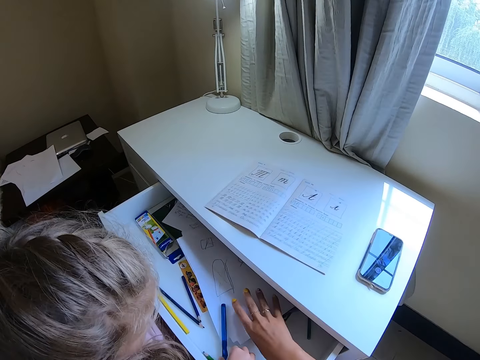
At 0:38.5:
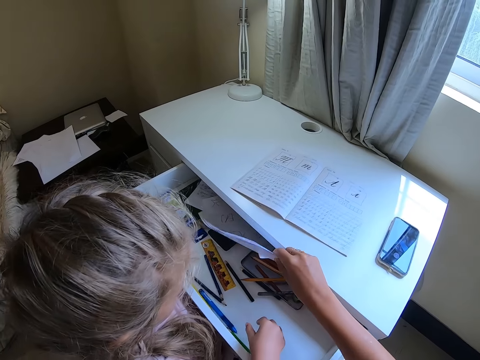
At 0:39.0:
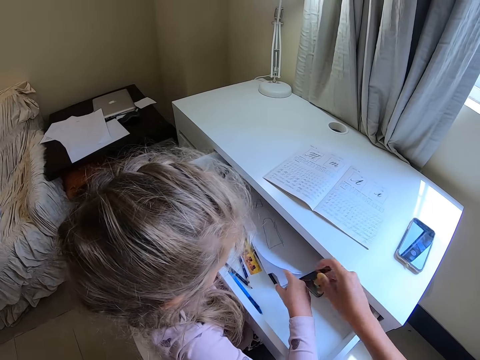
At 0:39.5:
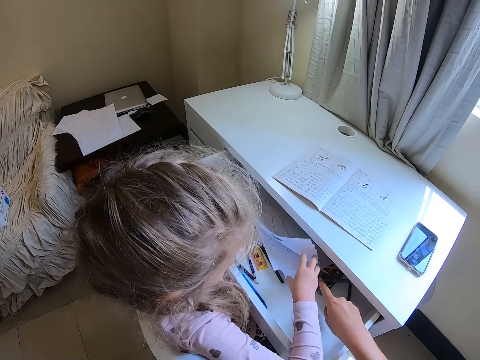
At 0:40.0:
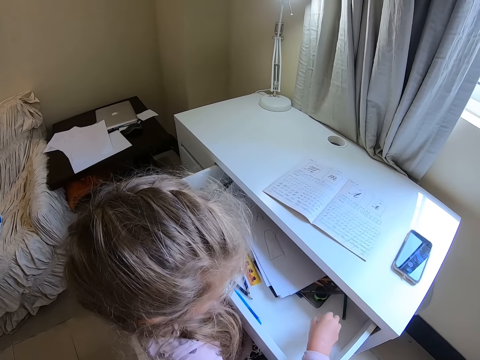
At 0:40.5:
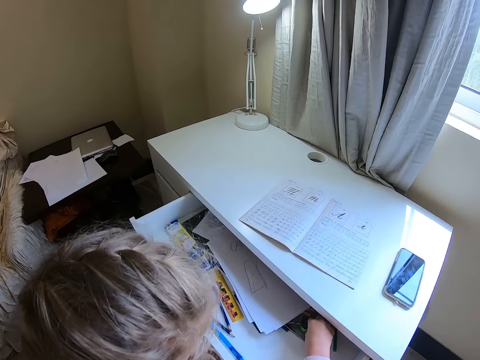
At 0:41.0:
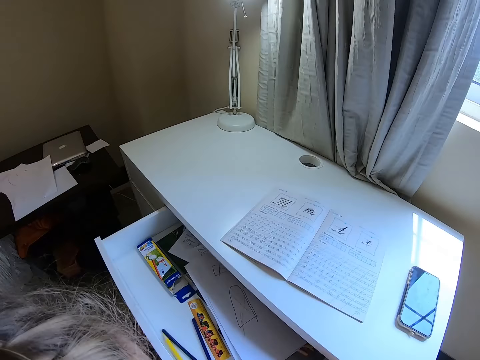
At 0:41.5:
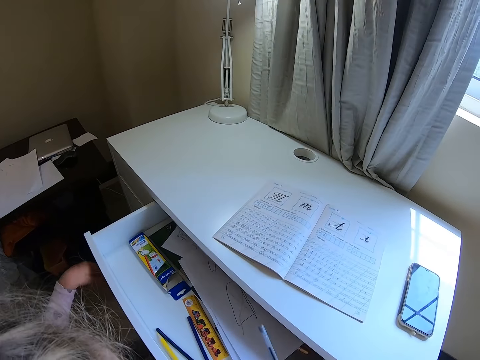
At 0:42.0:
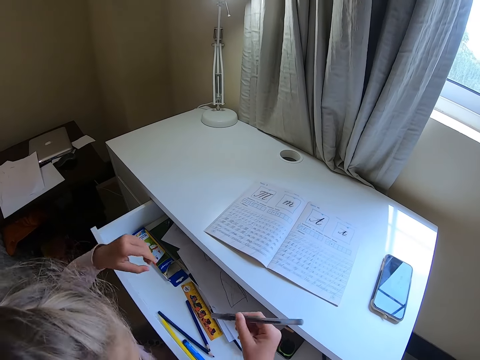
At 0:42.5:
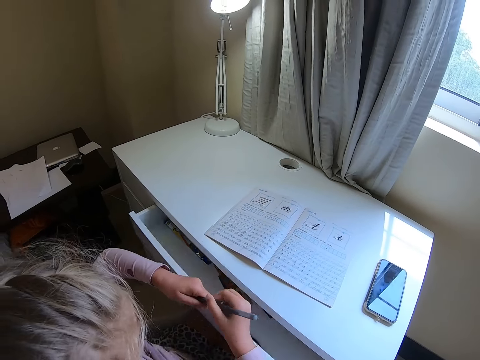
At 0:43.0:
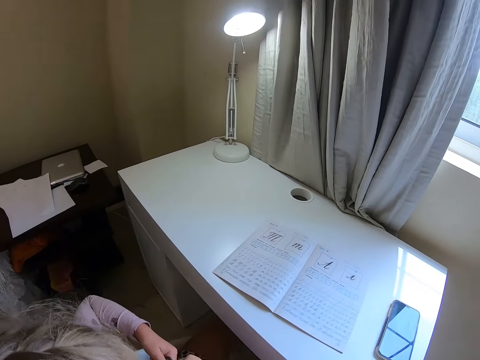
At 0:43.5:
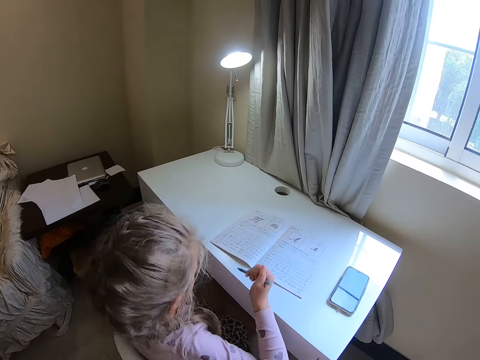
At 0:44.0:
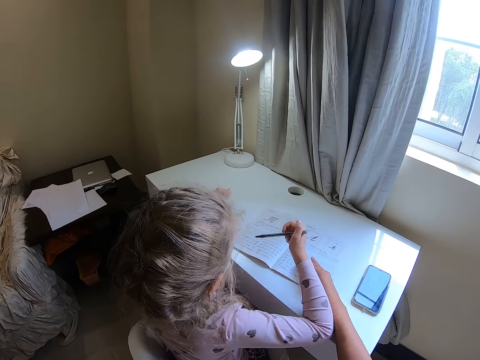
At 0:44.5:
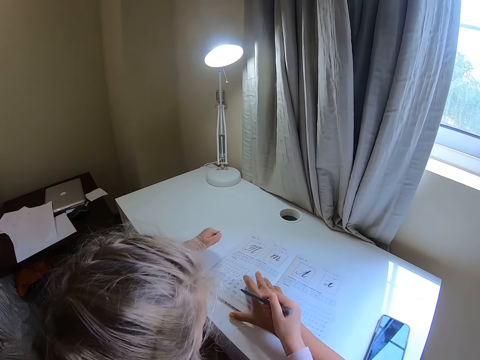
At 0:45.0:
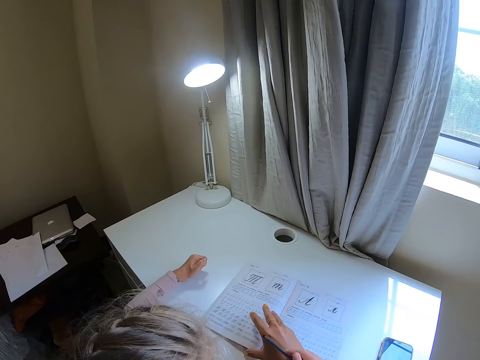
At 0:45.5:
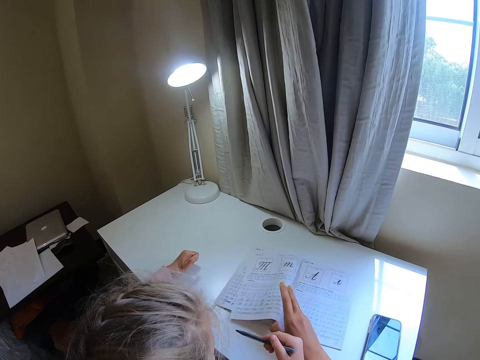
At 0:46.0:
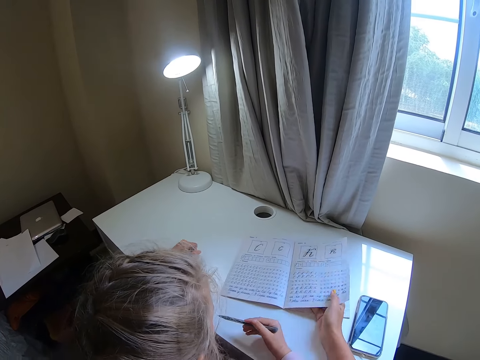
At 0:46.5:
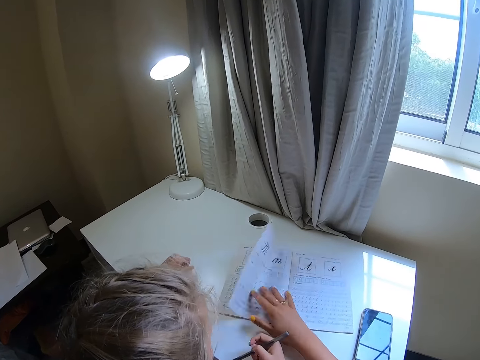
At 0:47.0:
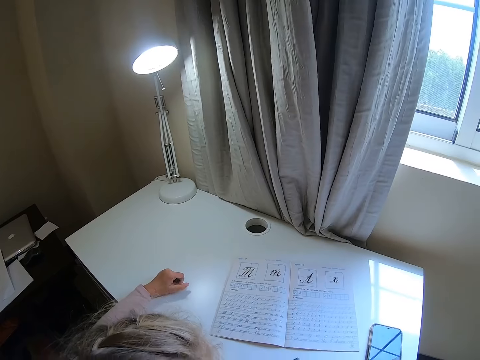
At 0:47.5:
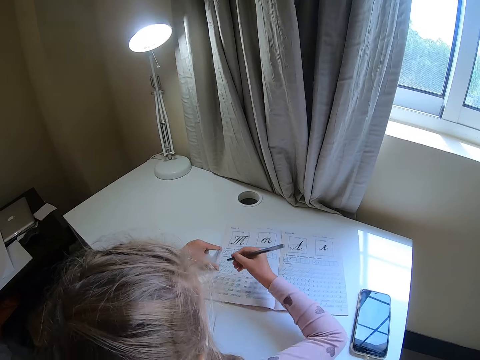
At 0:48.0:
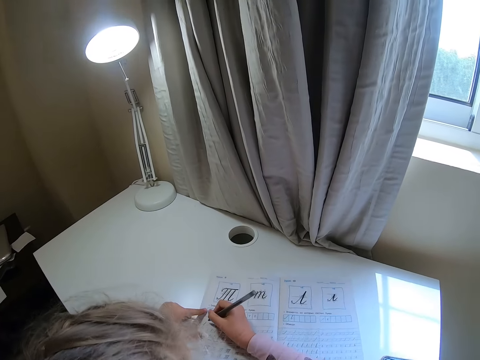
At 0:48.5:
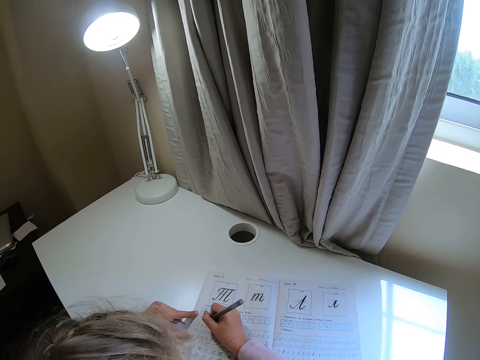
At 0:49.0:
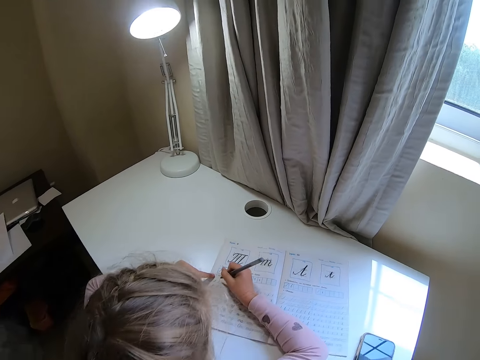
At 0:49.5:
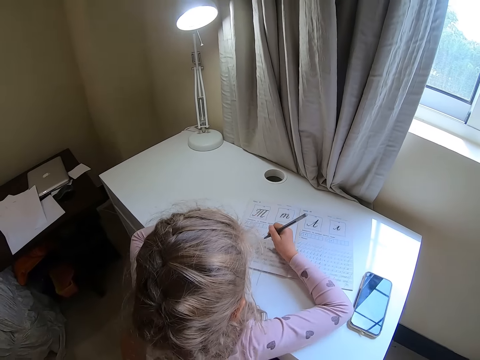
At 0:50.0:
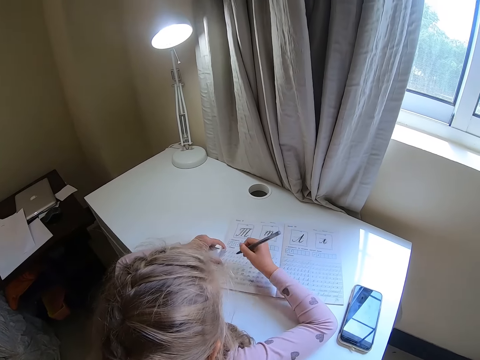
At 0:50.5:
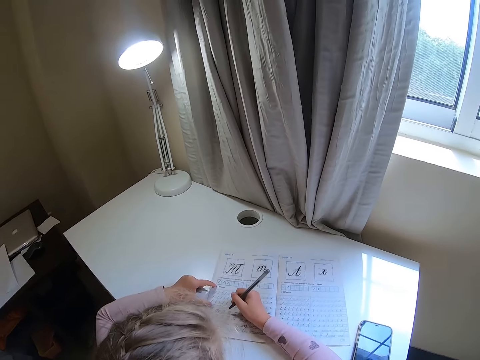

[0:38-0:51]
The camera wearer lifts papers. They touch the papers. A child drops a pen. The camera wearer moves a hand away from the papers. The child touches the papers. The camera wearer points the pen. The child picks up the pen. The child holds the pen. The camera wearer closes a drawer. They hold a book. They peruse the book. They hold the book page. They flip the book. The child holds the book. The child writes on the book.

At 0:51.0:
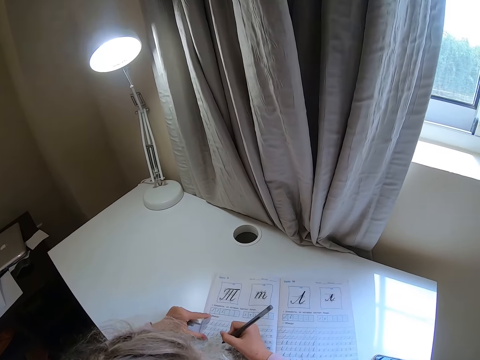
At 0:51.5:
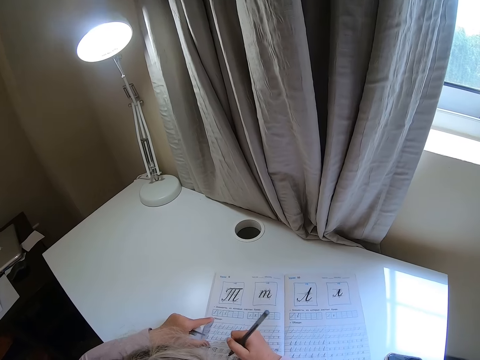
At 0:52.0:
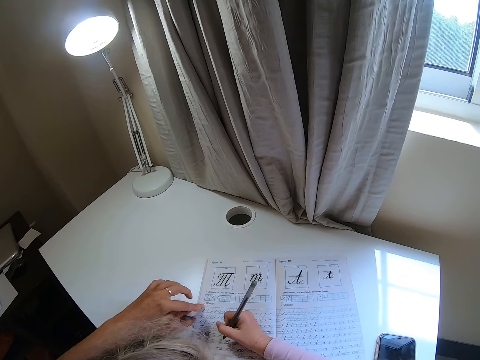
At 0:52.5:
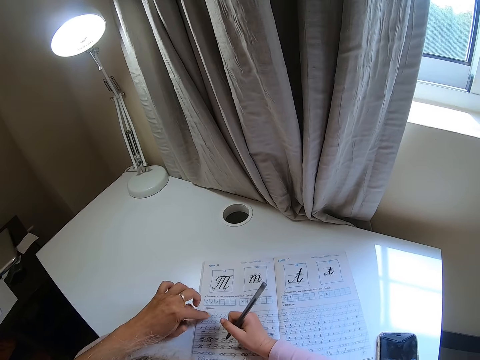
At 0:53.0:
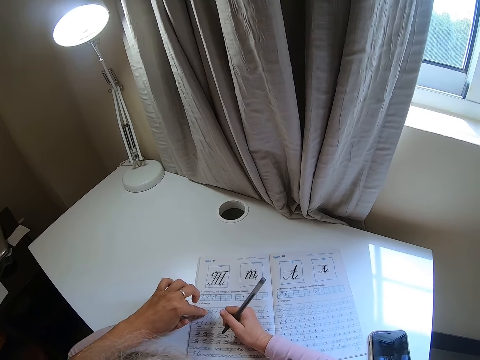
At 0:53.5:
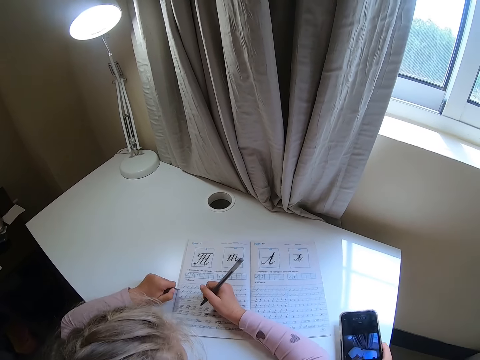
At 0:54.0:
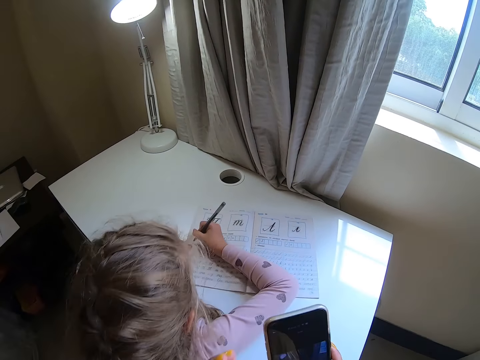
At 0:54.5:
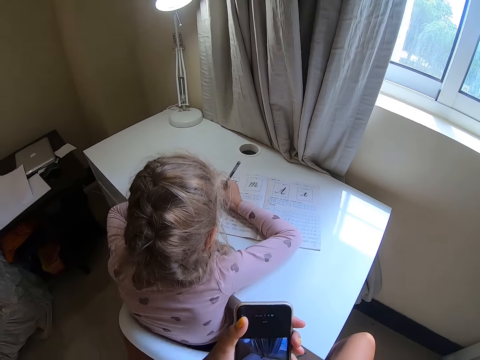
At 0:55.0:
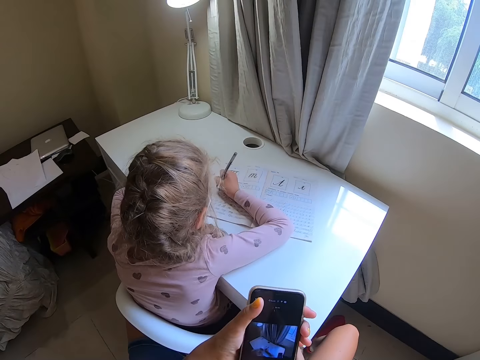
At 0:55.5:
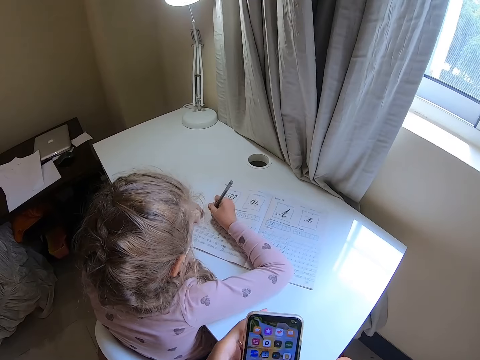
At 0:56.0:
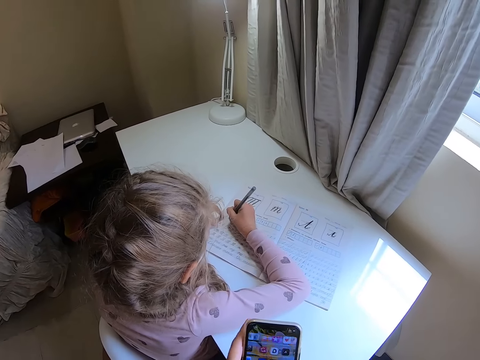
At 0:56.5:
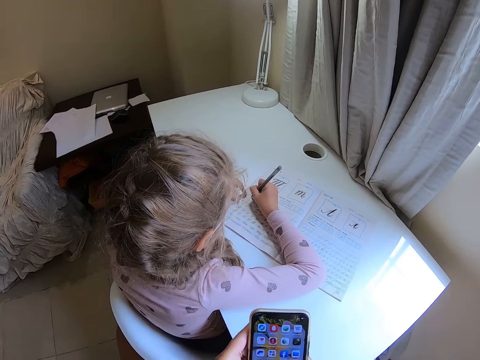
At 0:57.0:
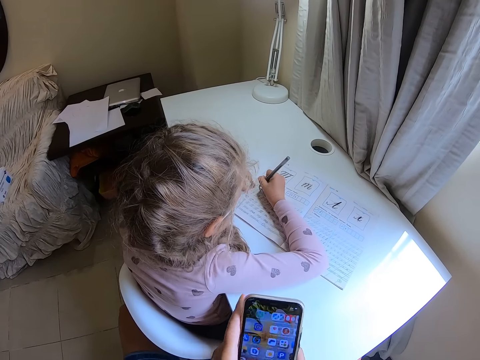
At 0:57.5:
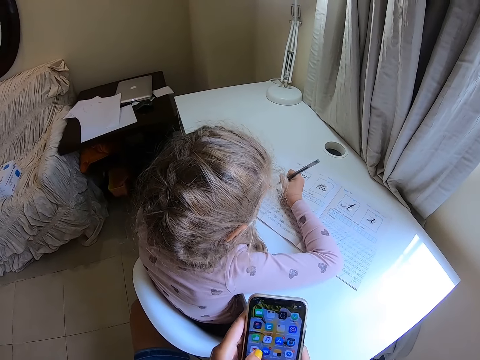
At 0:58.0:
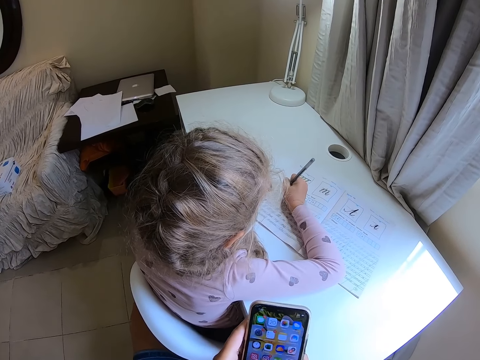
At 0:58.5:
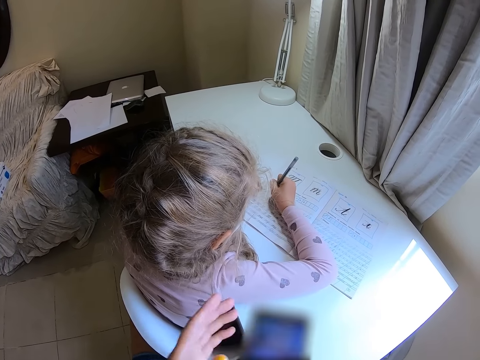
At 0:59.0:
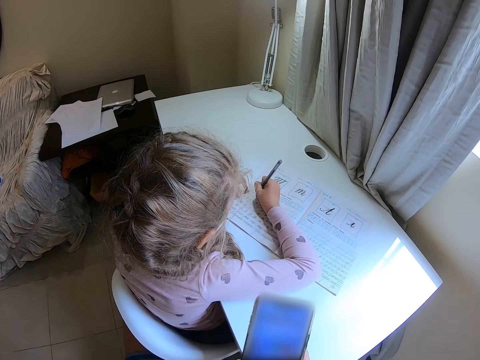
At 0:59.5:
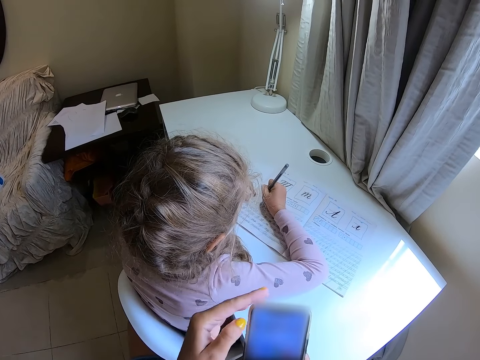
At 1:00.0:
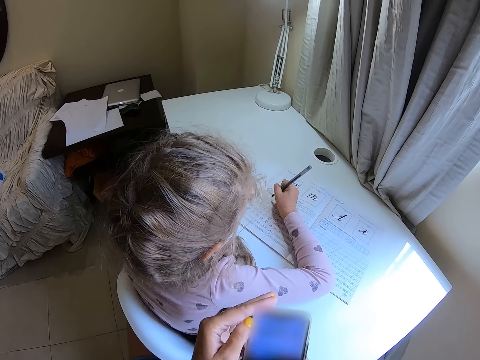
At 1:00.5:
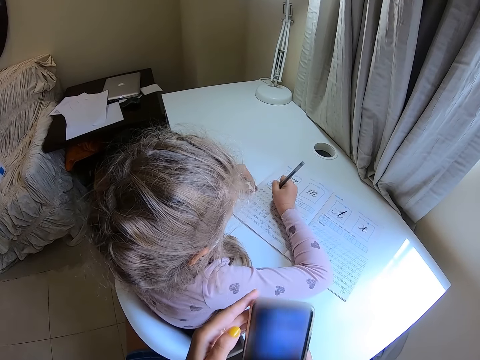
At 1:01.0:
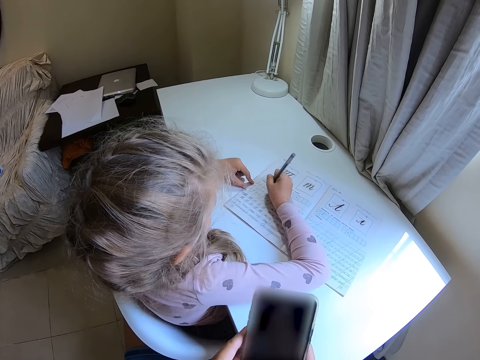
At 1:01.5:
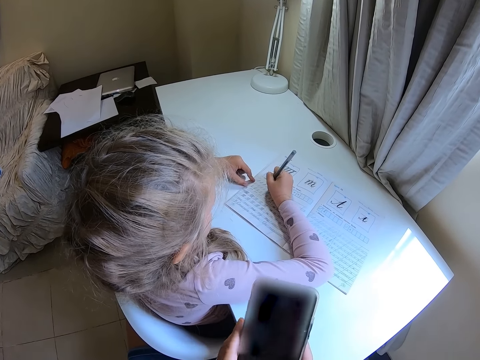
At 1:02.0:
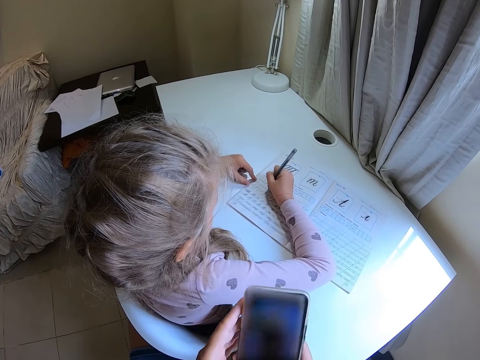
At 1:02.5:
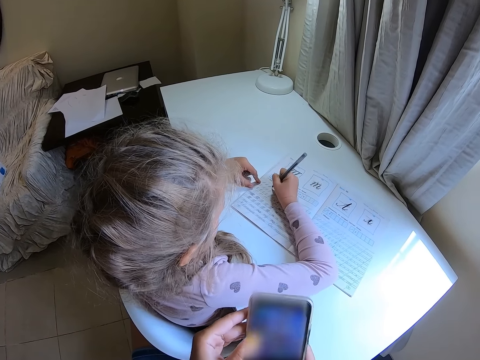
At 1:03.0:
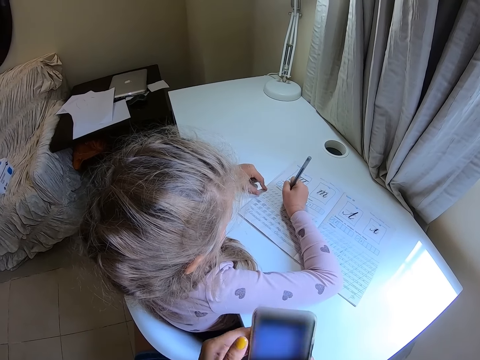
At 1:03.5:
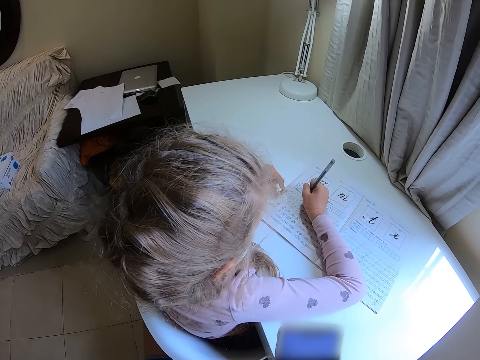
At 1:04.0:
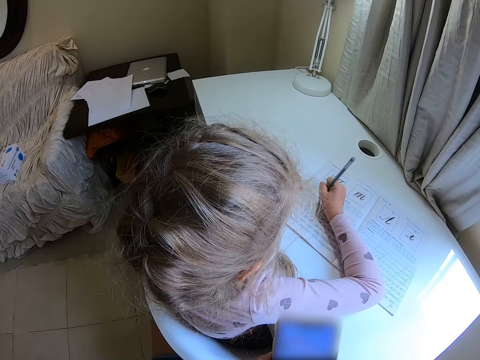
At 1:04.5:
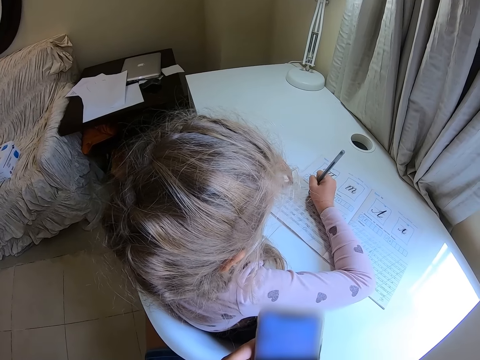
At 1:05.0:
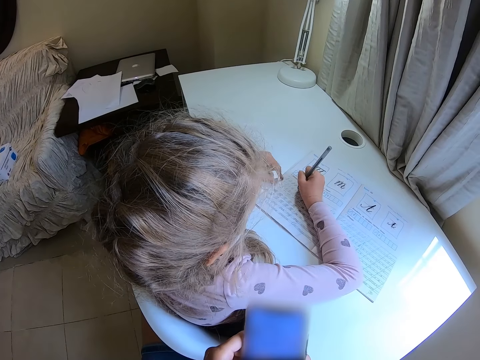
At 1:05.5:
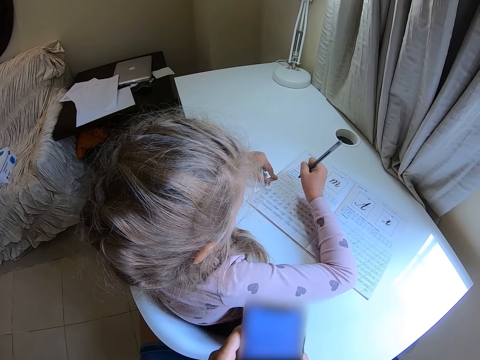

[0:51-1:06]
A child writes on the book. The camera wearer points at the book. They touch the book. They pick up a phone. The child writes on the book. The camera wearer holds the phone. They operate the phone. They operate it again. The child converses with the camera wearer.
